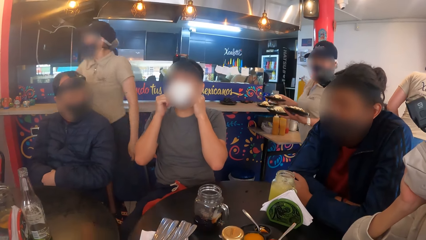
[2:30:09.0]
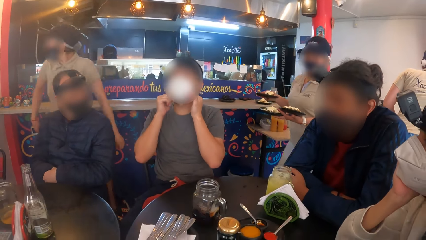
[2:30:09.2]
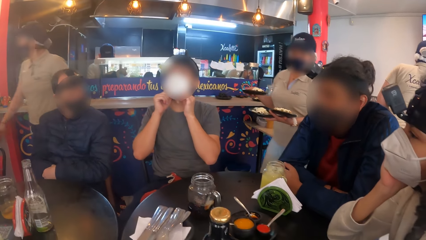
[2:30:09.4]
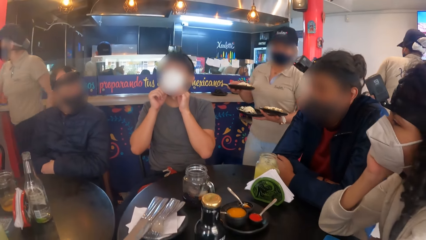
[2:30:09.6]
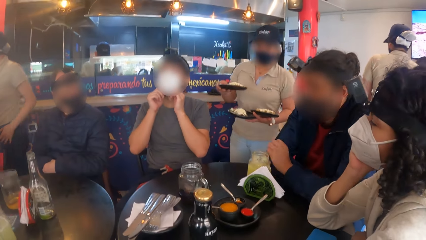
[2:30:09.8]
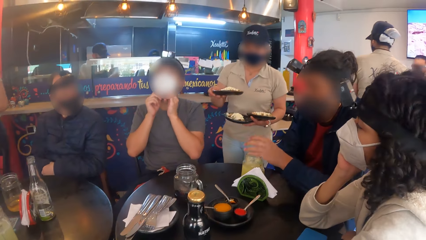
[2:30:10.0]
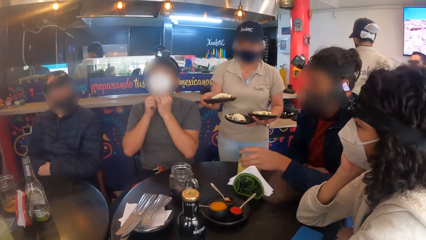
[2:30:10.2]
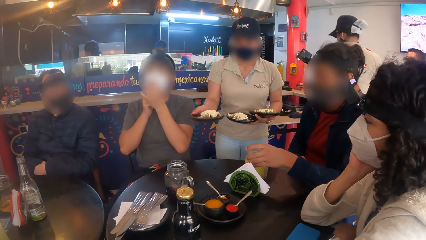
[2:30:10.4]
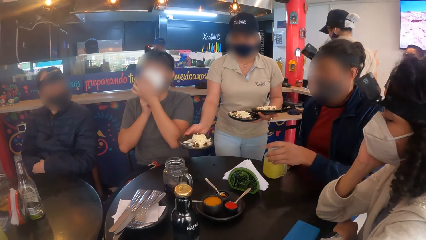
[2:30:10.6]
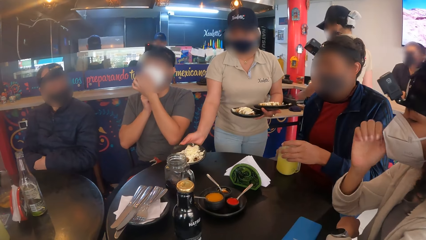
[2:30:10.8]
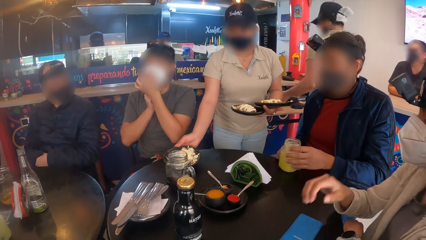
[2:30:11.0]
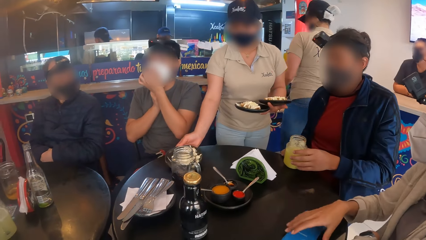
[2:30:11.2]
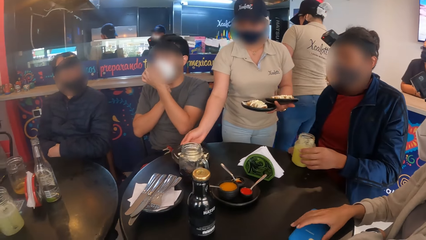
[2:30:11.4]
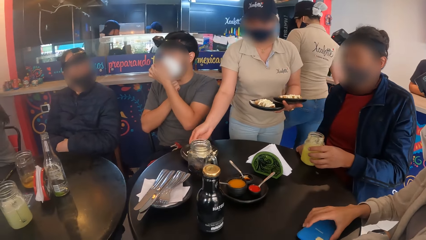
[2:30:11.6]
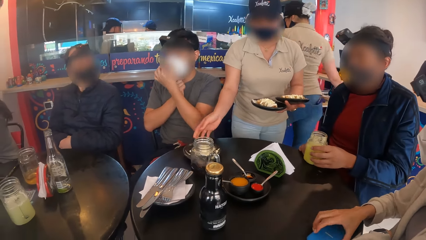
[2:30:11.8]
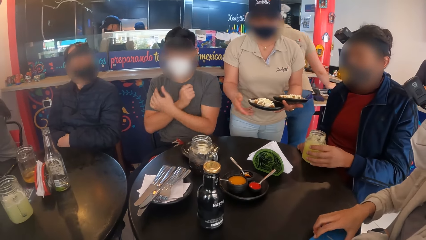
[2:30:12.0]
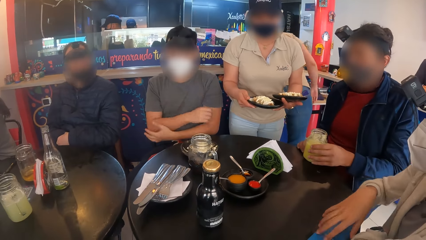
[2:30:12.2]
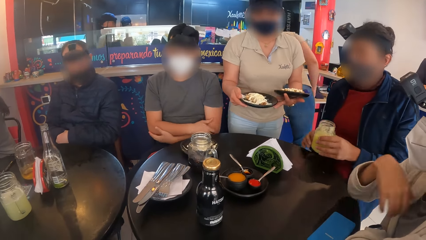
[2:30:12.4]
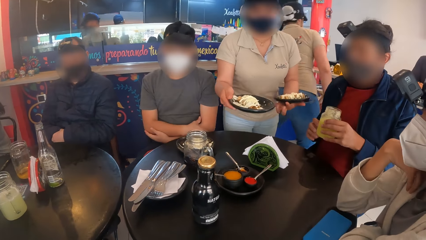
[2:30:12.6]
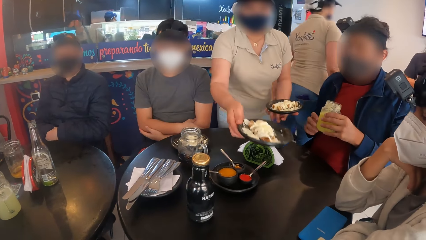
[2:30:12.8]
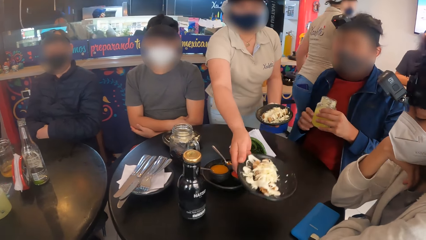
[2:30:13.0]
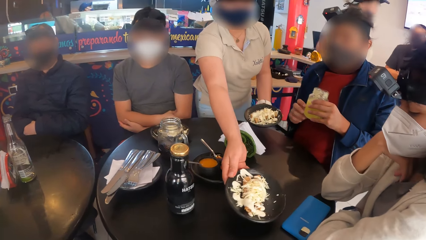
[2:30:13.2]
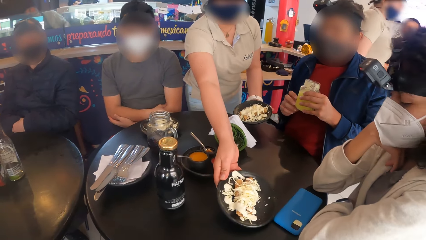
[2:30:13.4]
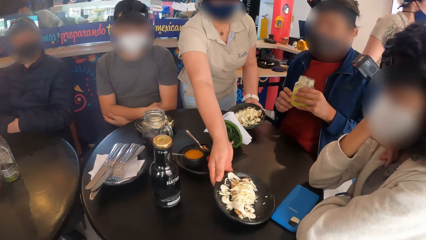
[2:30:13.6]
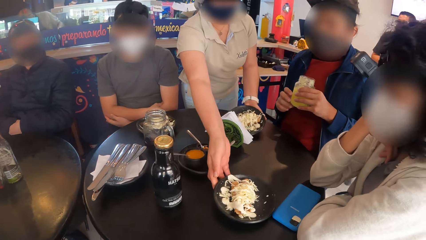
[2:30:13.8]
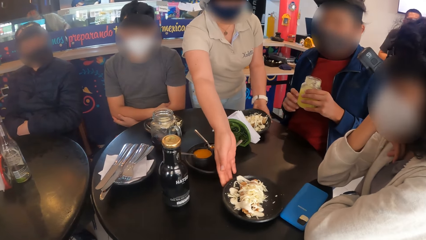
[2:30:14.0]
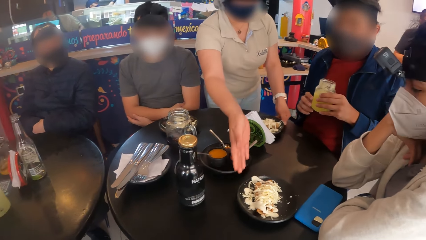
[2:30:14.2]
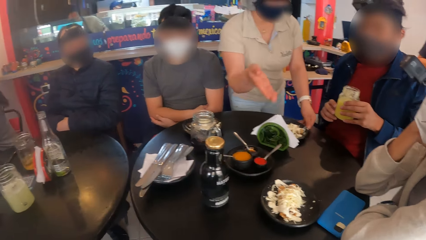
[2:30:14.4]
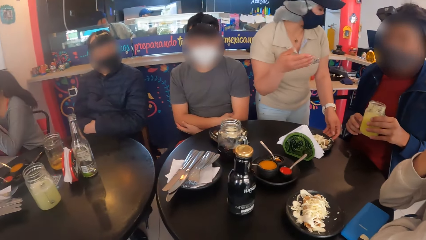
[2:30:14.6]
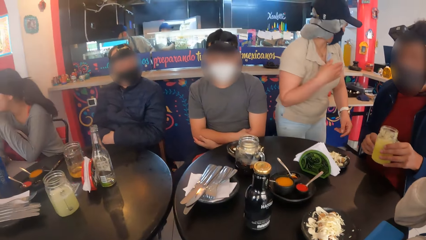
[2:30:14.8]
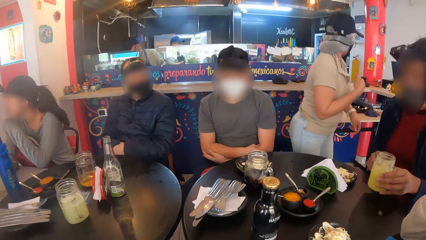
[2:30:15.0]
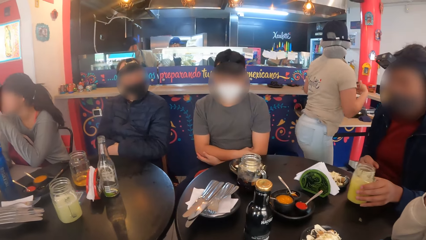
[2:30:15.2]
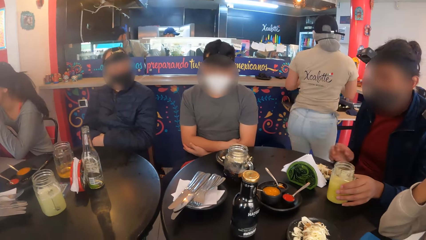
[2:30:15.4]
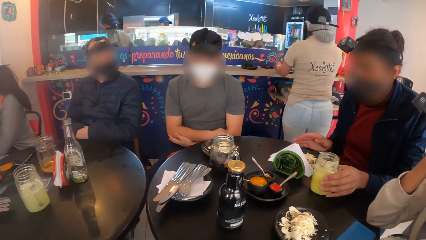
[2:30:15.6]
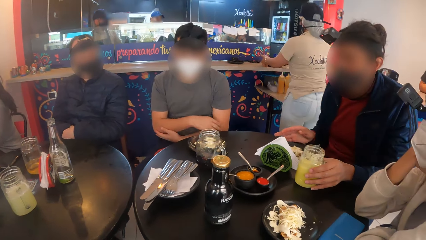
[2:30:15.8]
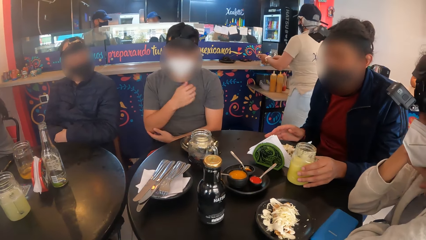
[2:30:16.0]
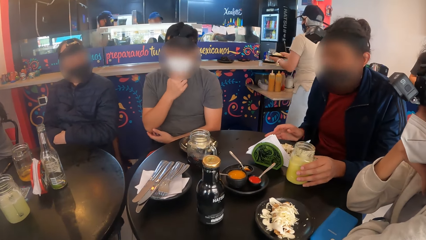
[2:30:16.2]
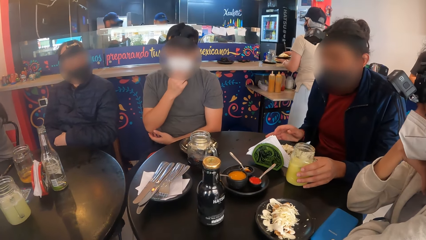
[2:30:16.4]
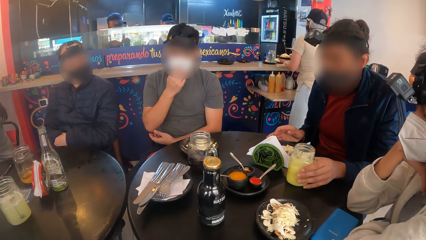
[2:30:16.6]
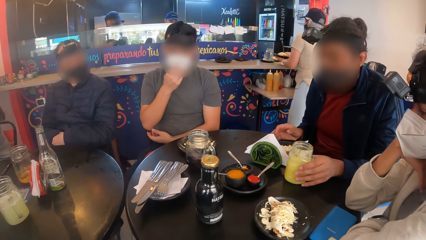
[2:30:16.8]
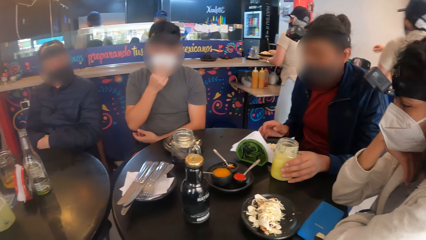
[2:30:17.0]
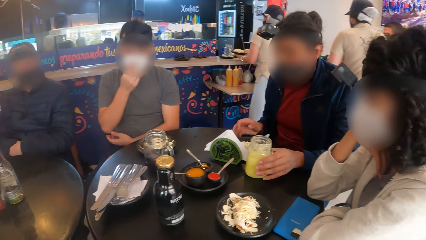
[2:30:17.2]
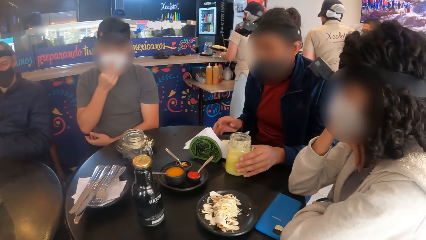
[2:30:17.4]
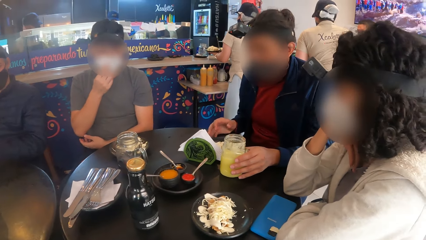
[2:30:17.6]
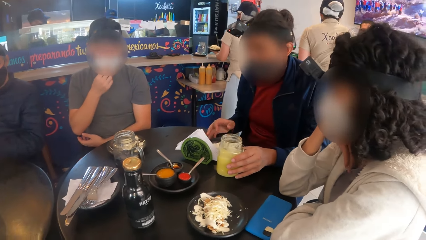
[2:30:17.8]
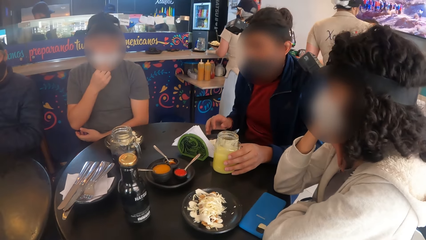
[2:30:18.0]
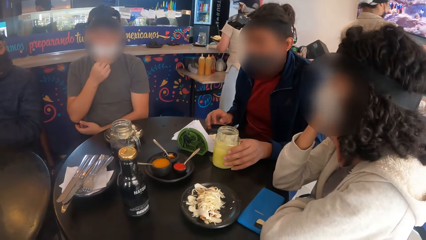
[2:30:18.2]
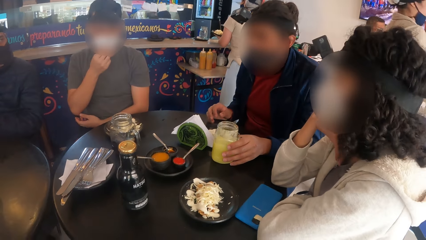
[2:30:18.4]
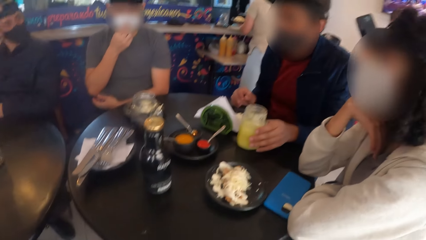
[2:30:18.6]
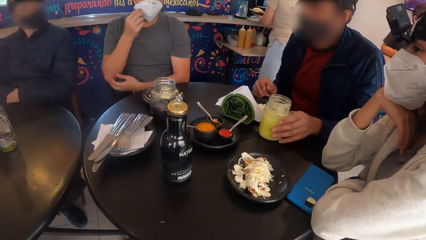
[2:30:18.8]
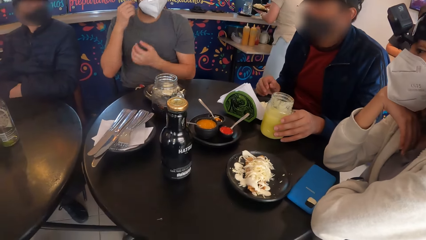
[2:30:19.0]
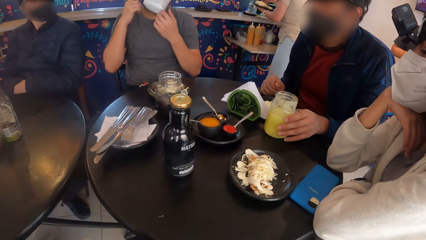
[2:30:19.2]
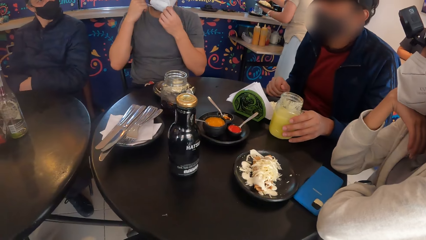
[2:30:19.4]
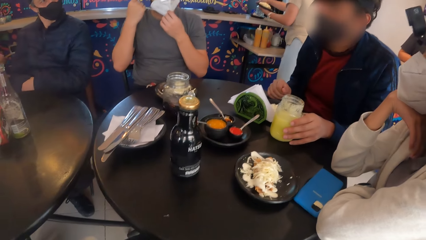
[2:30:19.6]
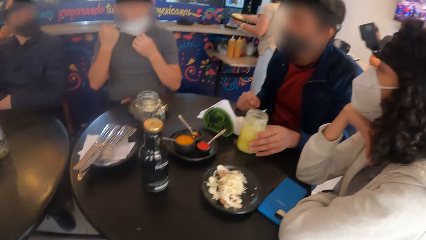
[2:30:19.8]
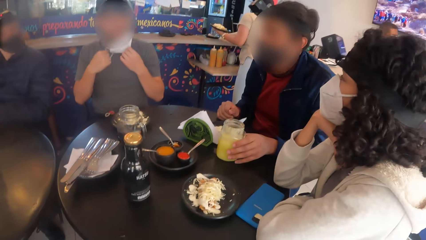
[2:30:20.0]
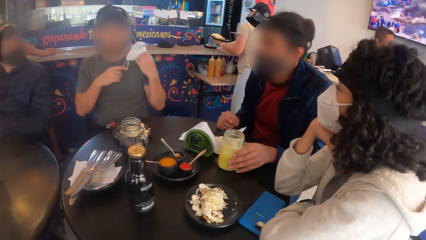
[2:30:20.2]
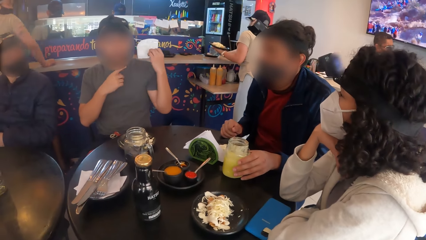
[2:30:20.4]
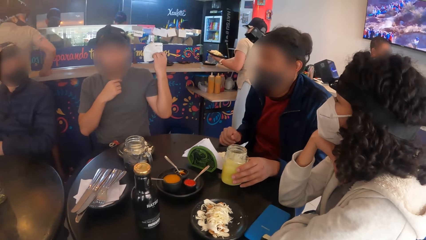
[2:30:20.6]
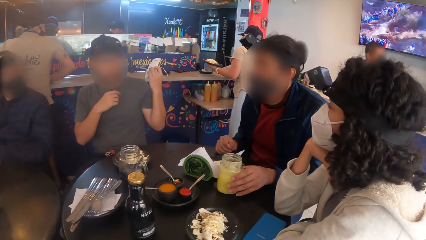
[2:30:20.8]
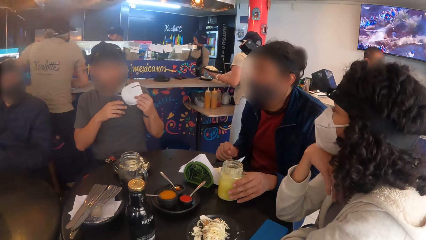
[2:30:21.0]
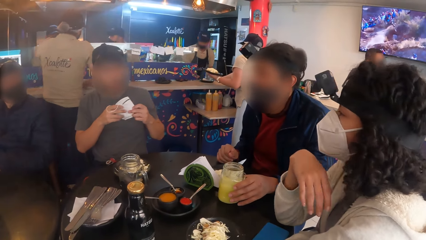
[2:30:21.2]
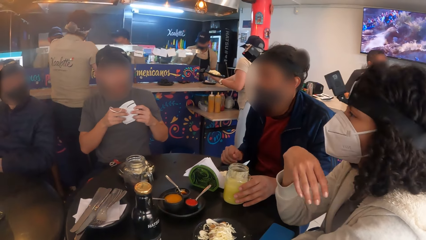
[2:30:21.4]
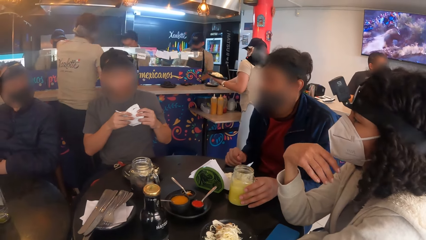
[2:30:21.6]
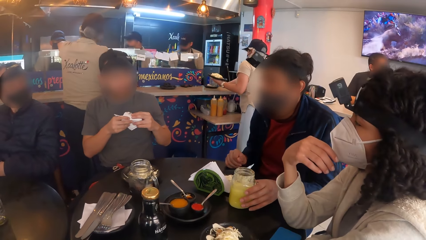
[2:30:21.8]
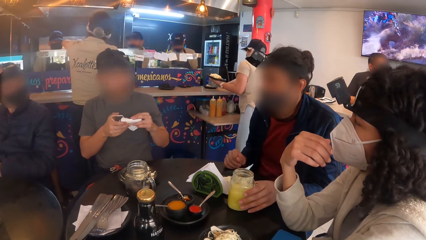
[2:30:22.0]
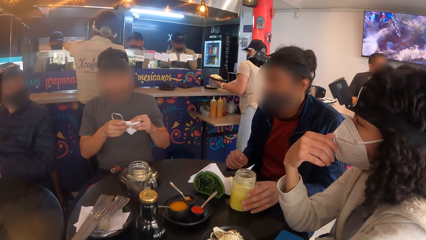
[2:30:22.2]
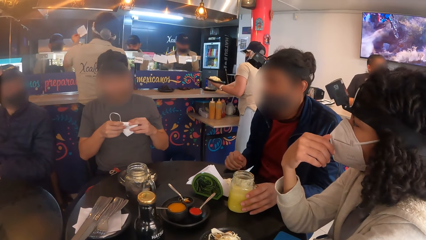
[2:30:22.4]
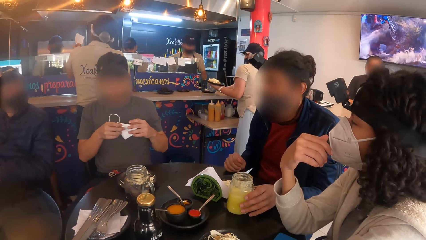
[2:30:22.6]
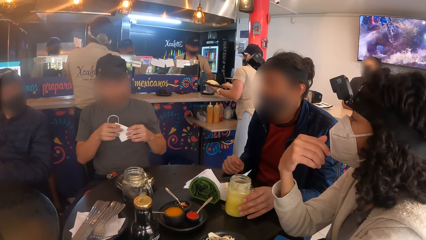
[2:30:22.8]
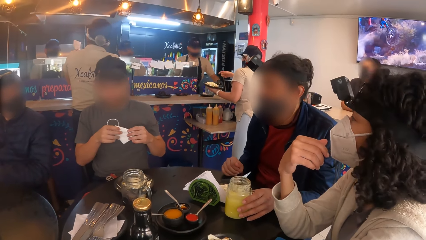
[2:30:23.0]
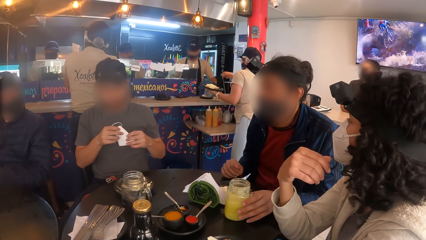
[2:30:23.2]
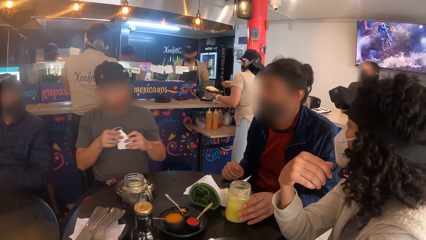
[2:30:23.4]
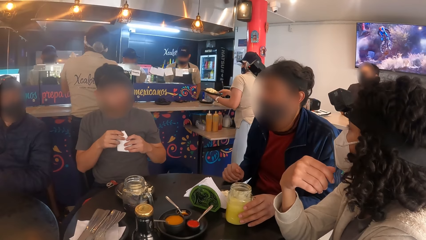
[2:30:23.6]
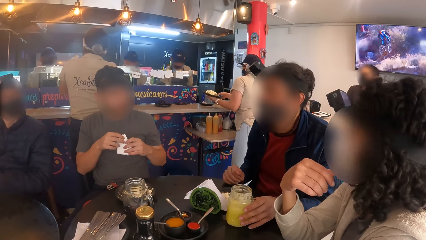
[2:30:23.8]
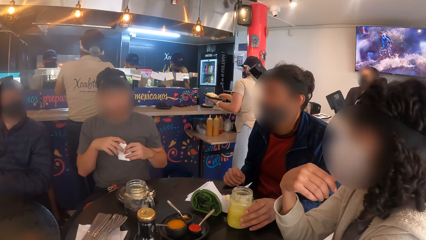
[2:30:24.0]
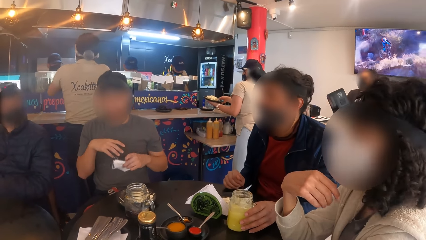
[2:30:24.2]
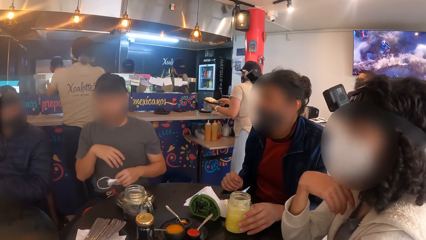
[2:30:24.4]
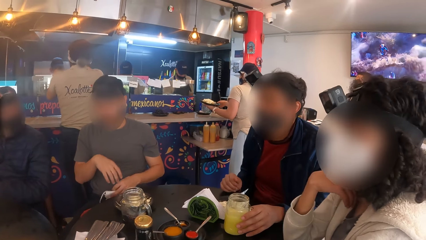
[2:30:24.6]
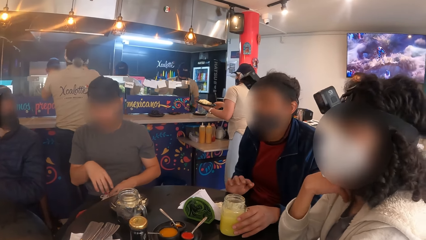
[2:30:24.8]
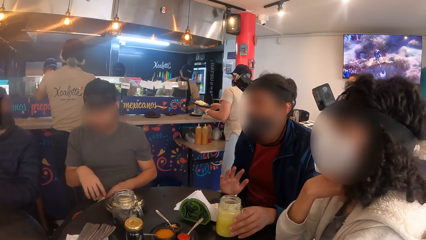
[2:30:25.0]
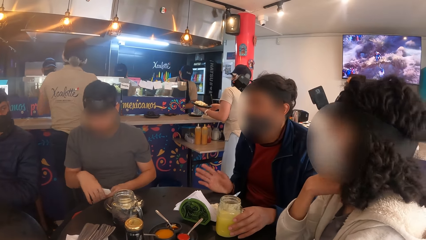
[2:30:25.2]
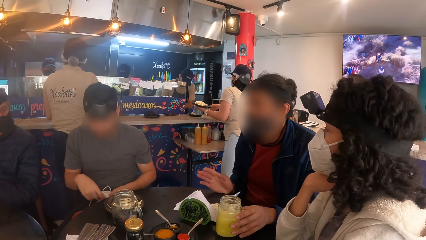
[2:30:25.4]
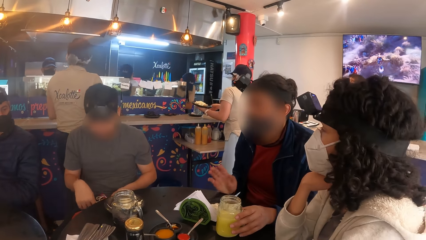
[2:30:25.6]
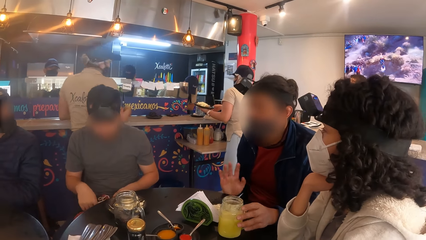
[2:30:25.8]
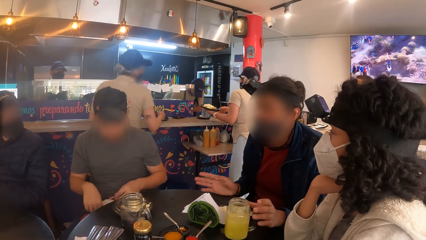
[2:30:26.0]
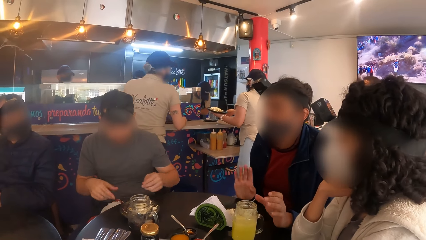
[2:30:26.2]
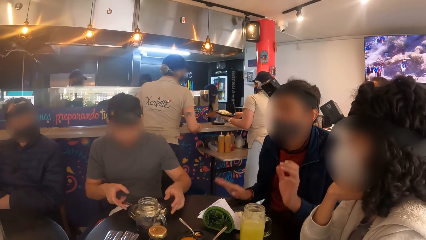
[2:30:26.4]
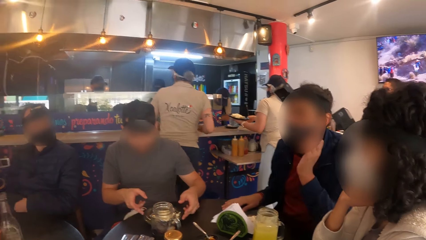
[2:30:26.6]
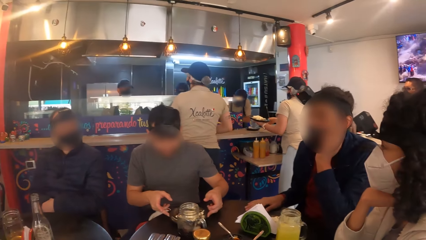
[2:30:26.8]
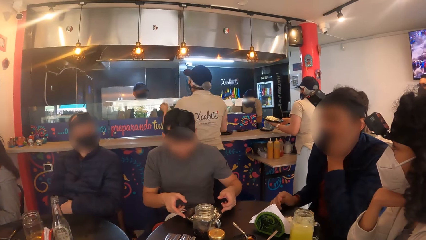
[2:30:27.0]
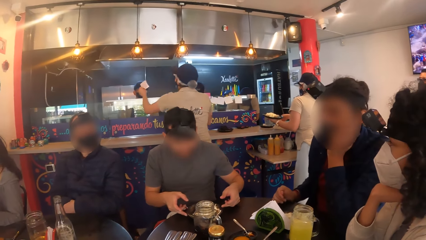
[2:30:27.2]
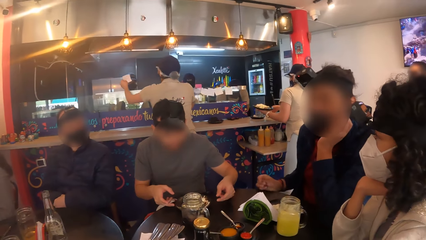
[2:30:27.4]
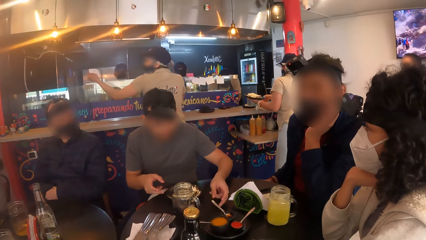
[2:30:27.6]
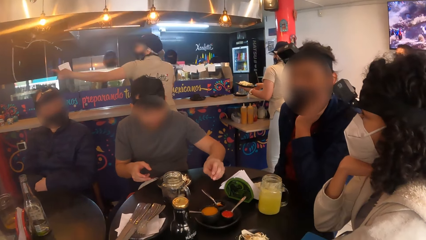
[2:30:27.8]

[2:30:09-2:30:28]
A waitress serves food on the table with her right hand. A man removes his nose mask with his right hand.
